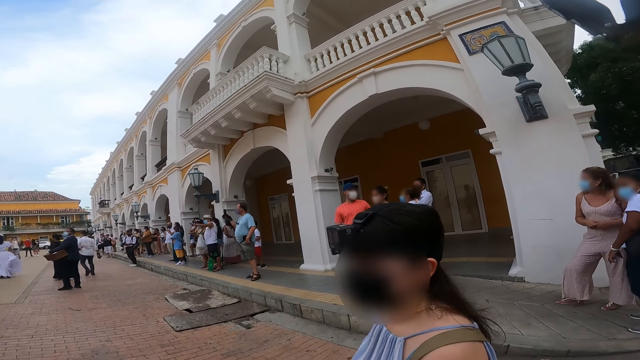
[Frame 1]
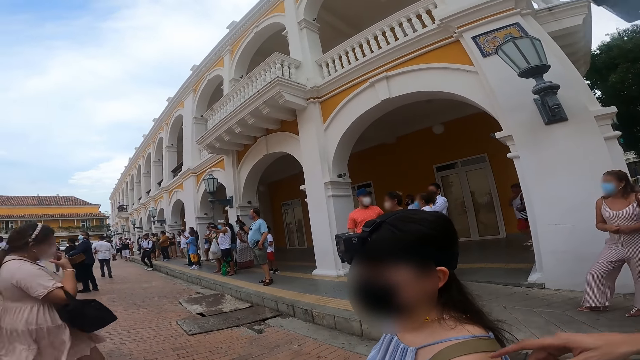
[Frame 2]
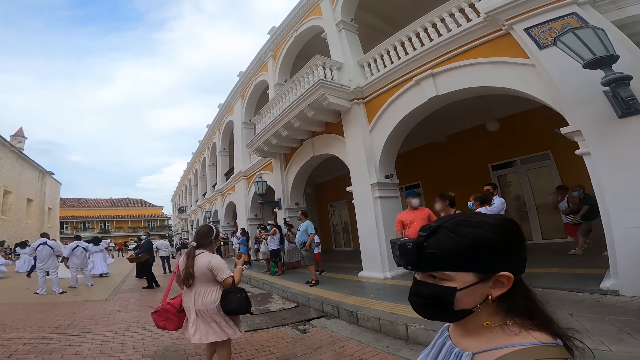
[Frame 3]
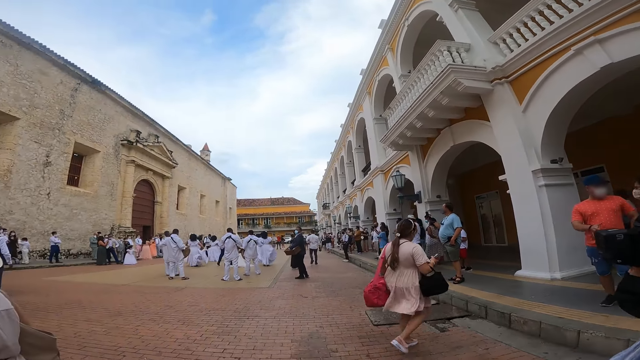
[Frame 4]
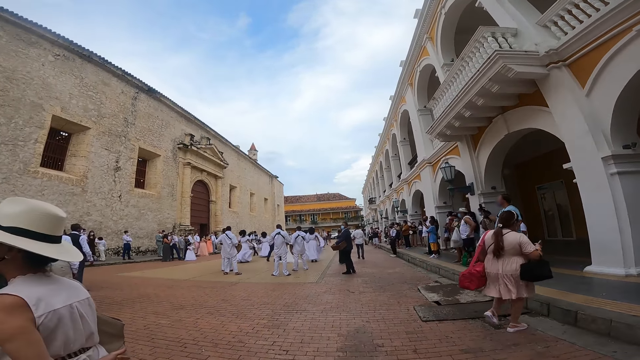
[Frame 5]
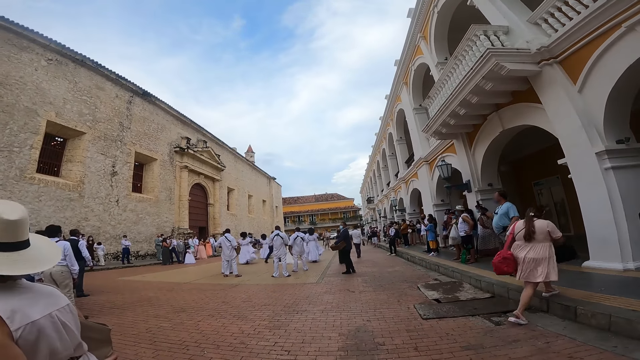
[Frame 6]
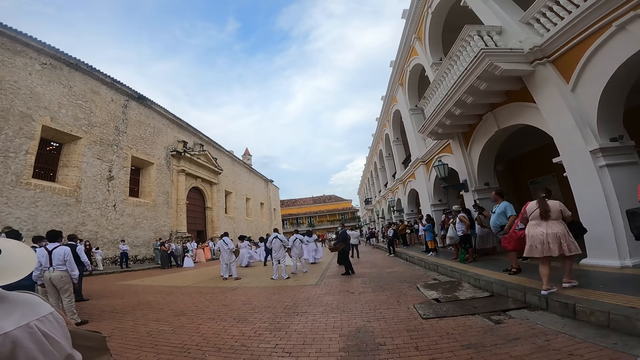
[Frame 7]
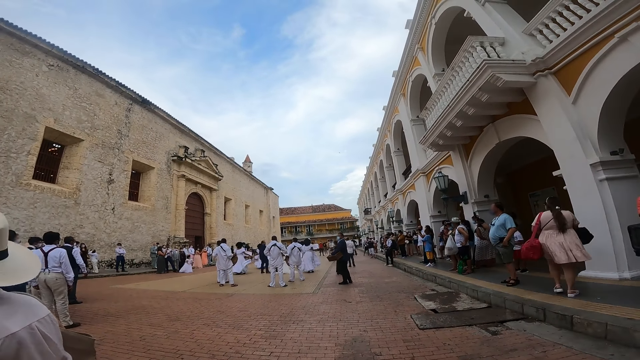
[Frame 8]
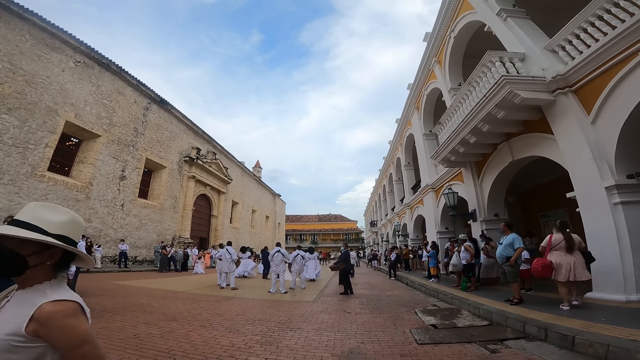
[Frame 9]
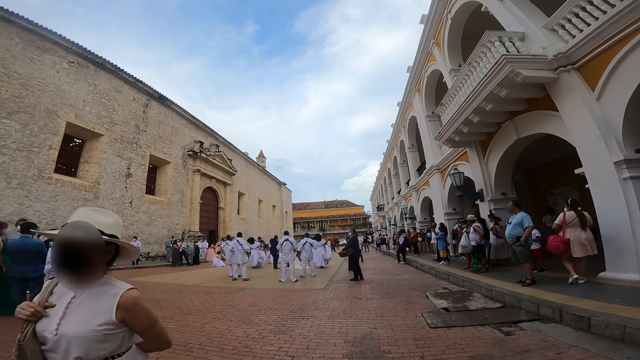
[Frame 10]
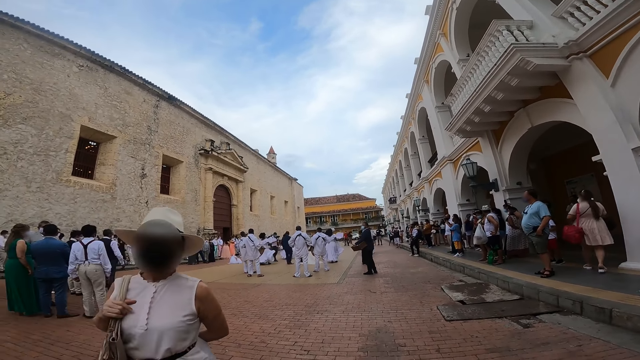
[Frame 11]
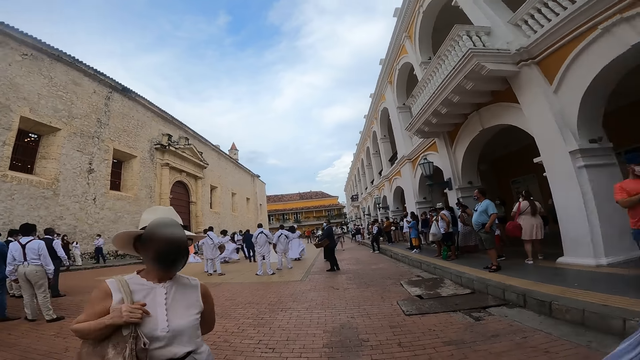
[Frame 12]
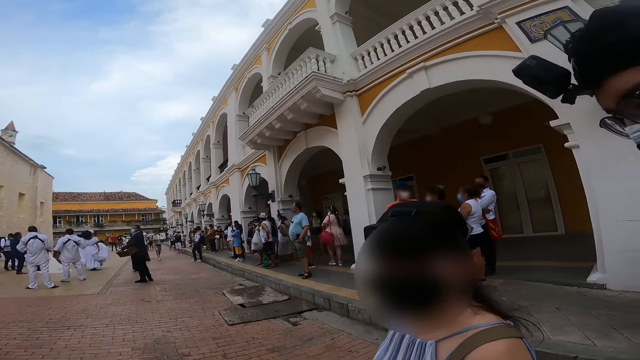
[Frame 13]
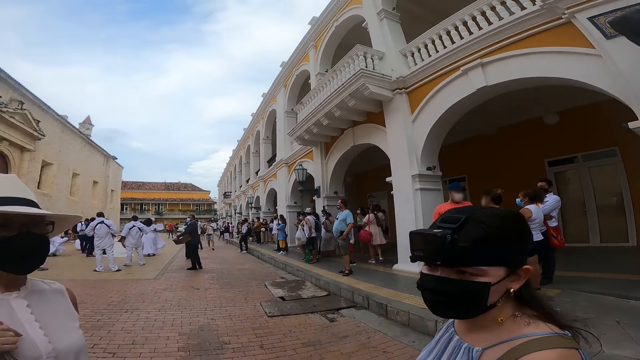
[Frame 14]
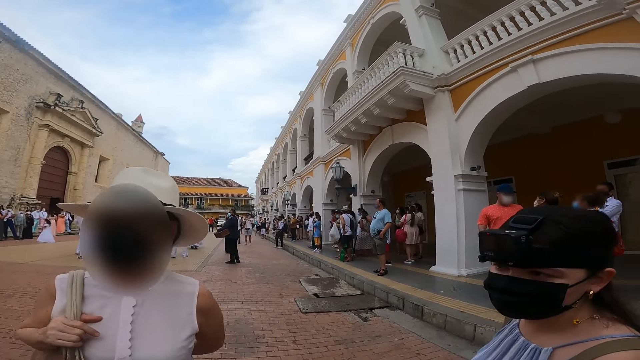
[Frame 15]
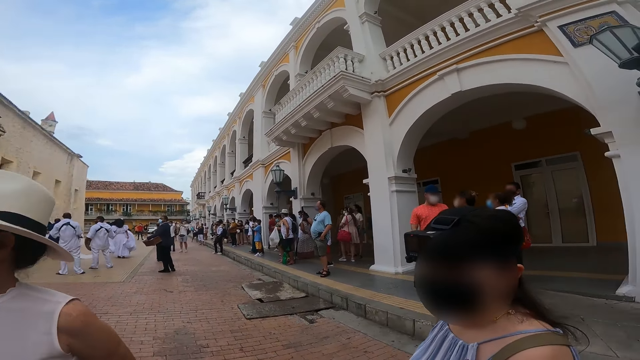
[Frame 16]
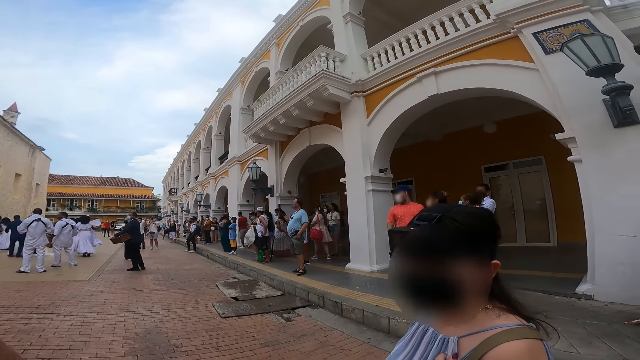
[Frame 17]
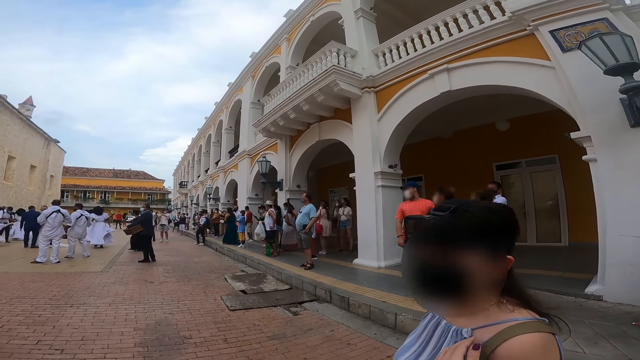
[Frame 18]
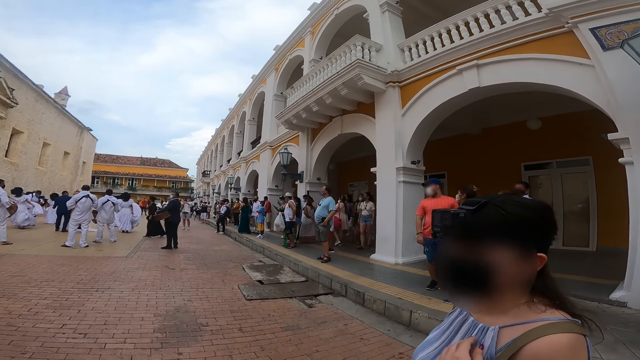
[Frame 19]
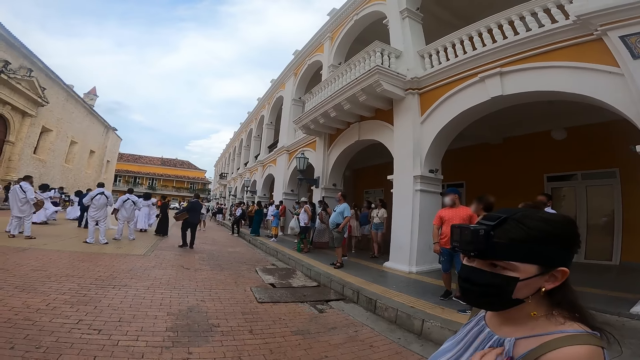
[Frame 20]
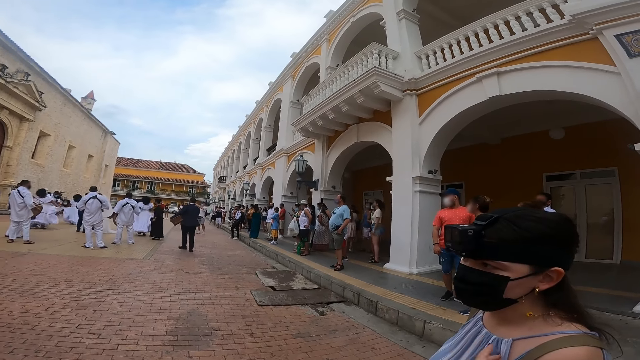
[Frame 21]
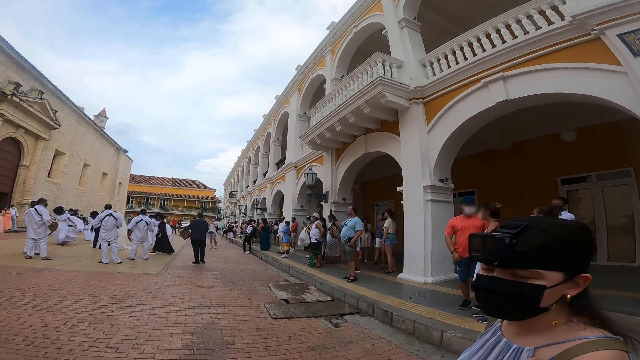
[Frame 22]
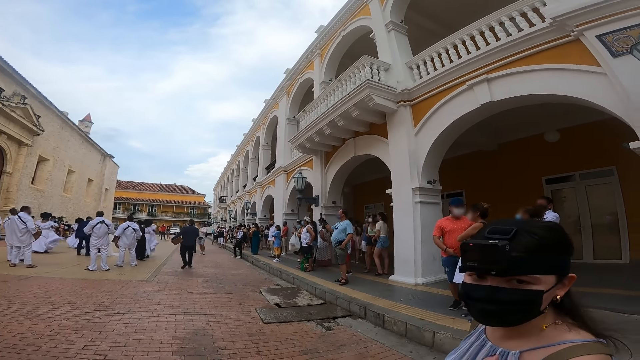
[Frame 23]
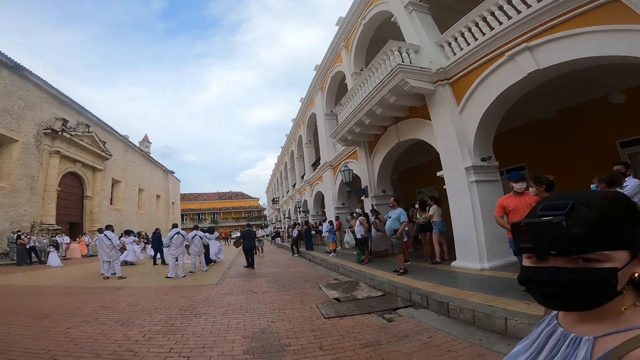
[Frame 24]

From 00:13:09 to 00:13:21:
The man makes gestures with his right hand. A woman interacts with the camera wearer, another woman and the man. The other woman taps her left hand on her chest.

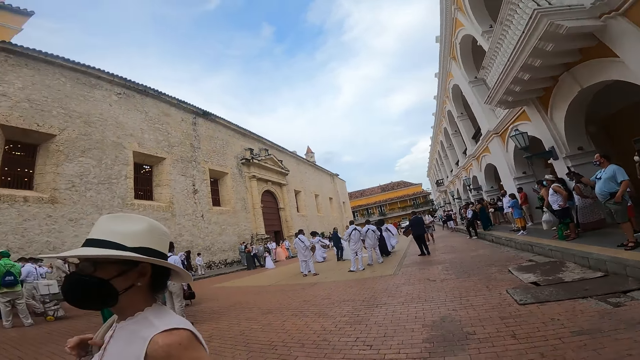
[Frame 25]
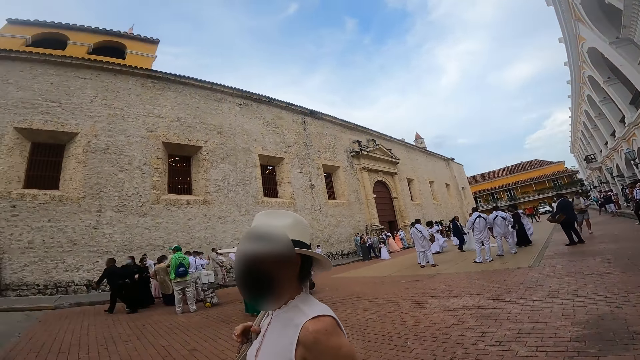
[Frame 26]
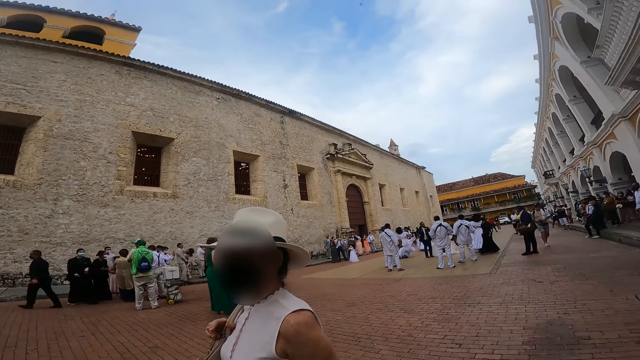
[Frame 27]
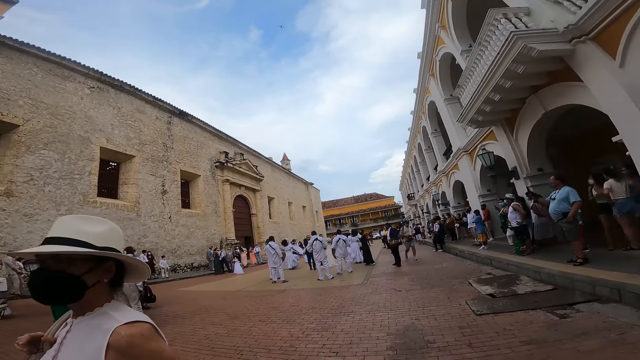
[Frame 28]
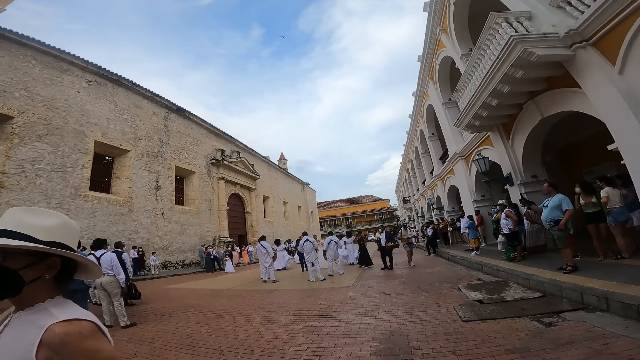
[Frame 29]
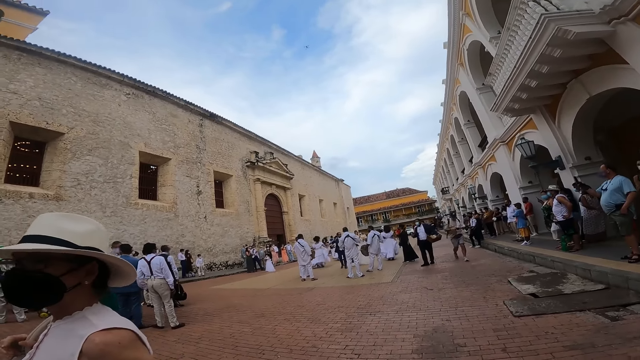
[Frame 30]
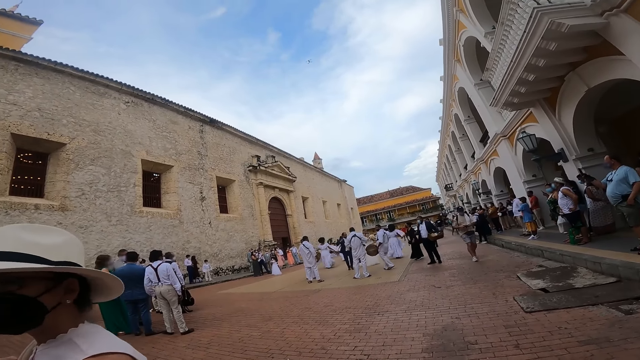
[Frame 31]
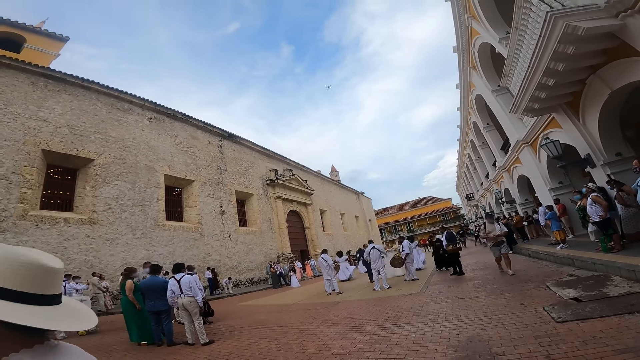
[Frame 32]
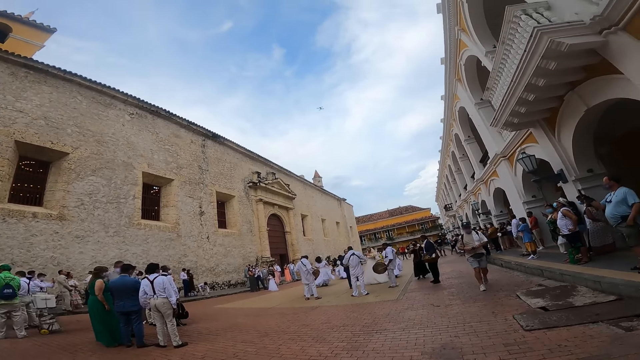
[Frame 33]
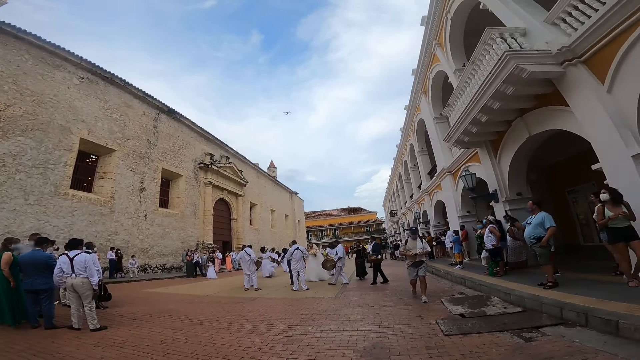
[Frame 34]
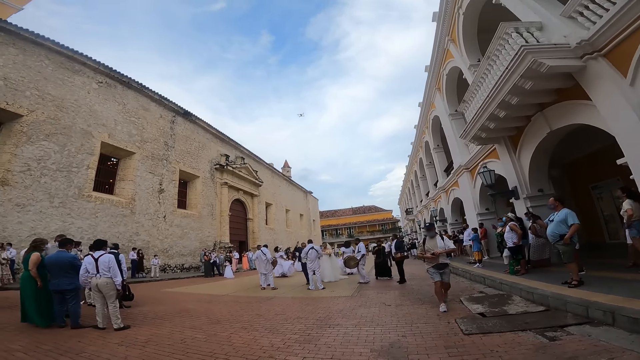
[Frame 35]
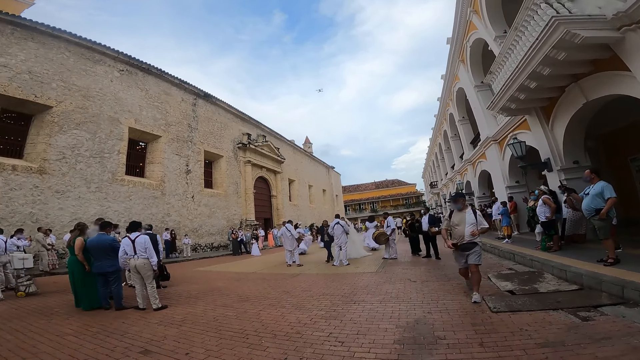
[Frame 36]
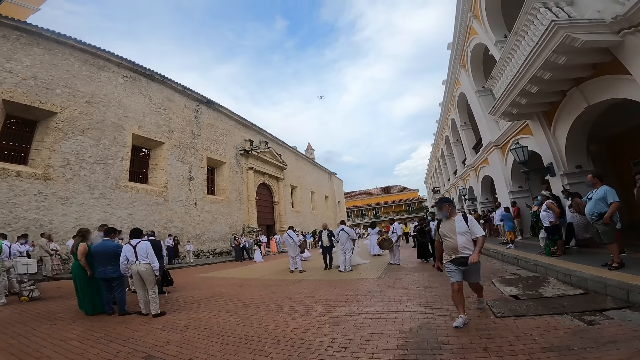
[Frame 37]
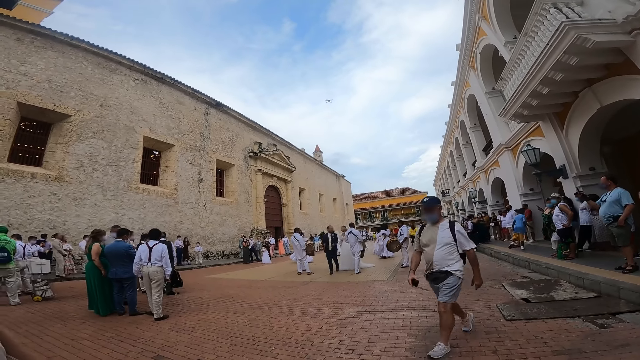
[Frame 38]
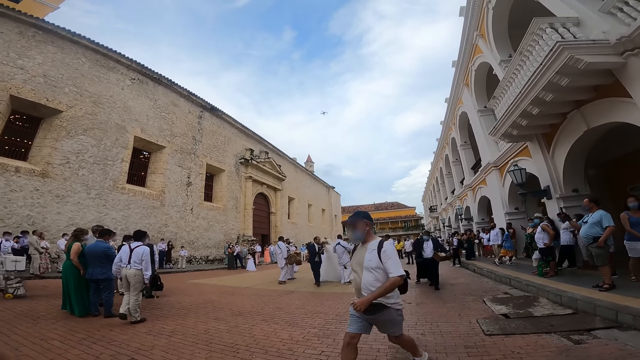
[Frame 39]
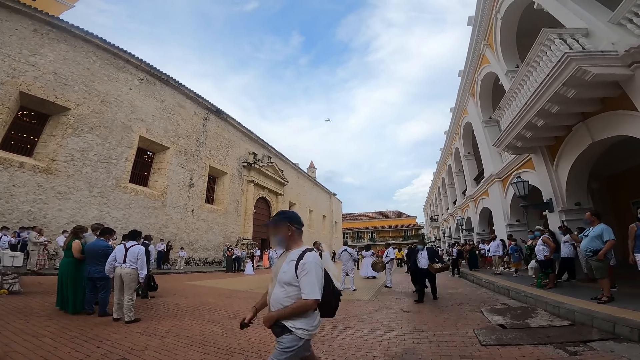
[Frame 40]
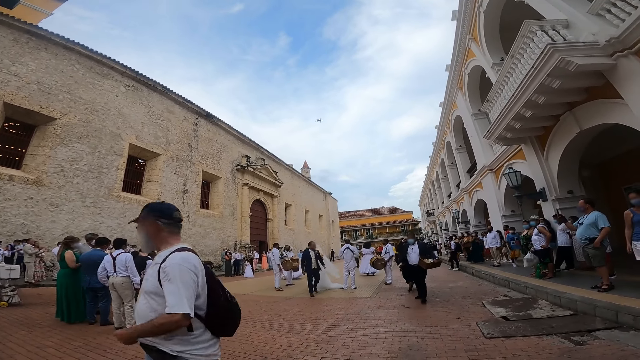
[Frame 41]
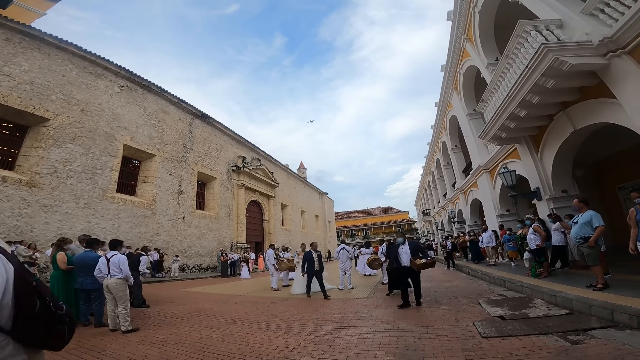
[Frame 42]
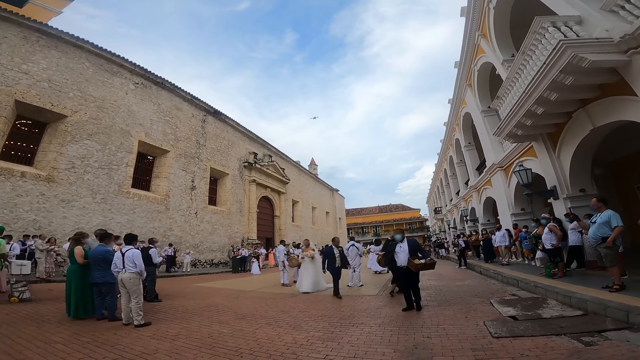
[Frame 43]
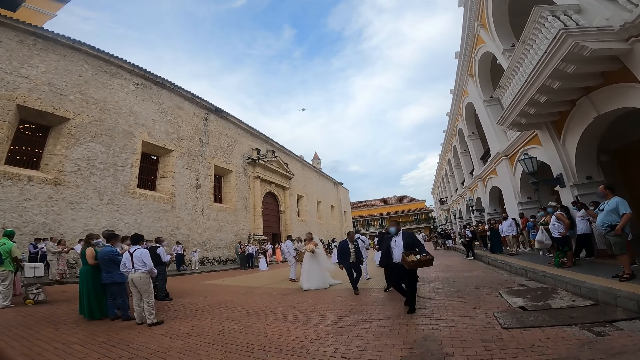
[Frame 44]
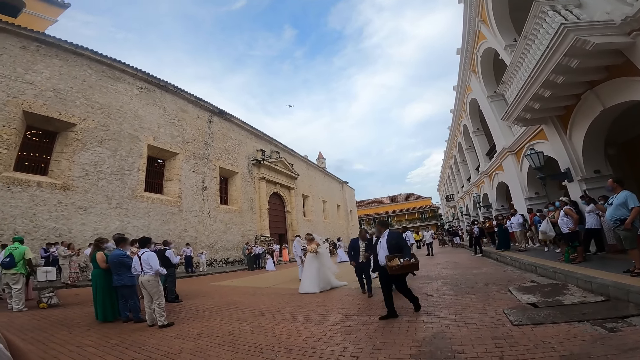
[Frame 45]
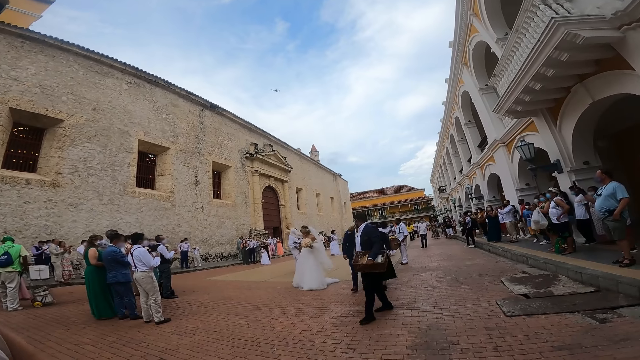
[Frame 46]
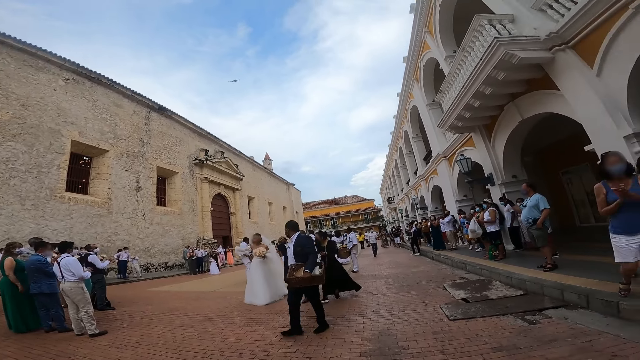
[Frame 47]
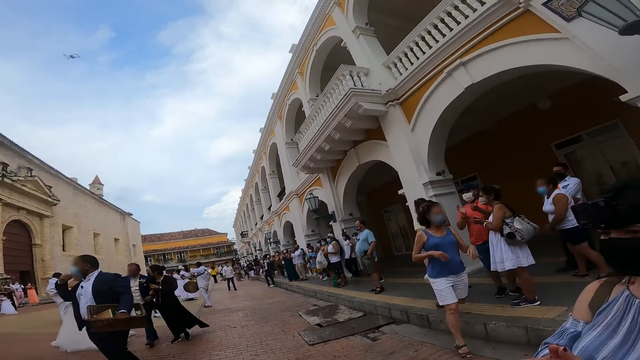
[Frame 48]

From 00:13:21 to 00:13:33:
The camera wearer raises the hand. They look around. They look at the people. The woman claps both hands together.
